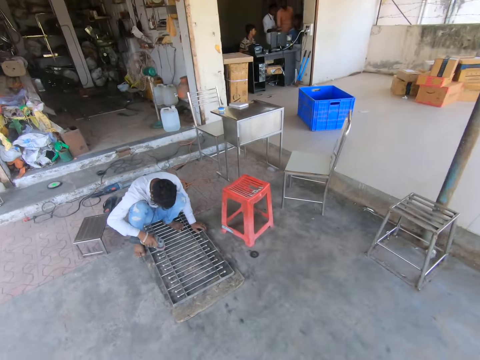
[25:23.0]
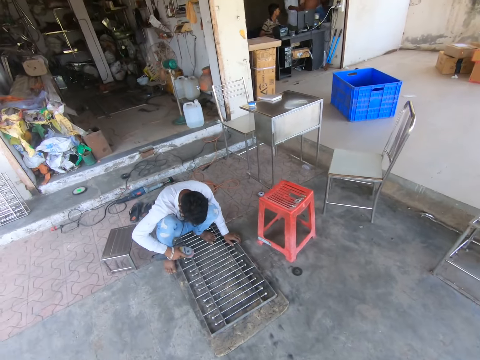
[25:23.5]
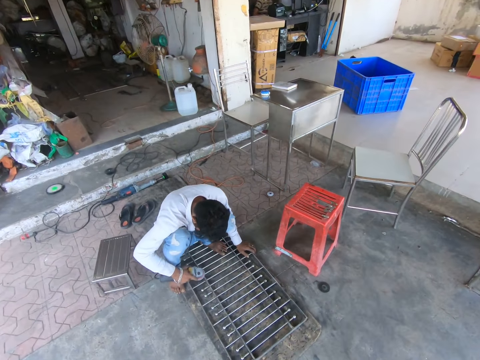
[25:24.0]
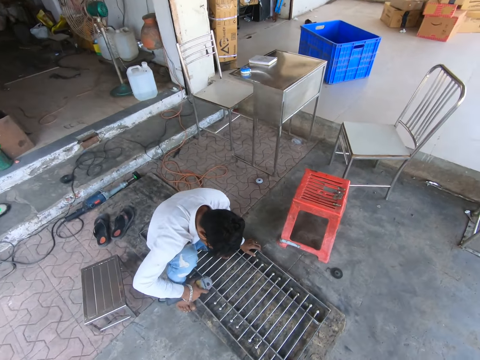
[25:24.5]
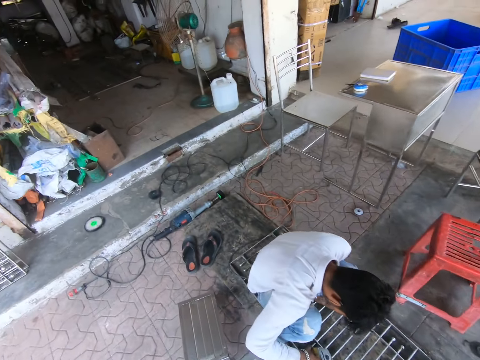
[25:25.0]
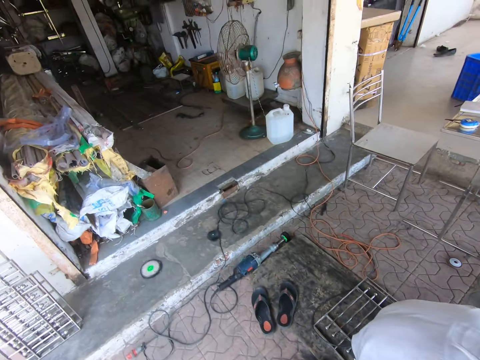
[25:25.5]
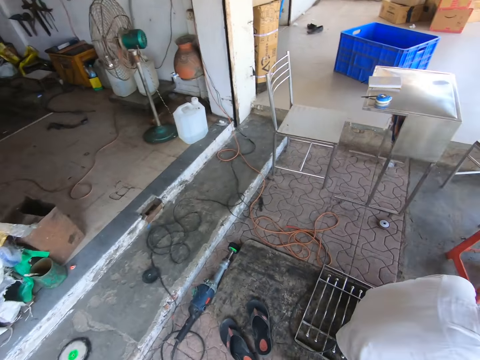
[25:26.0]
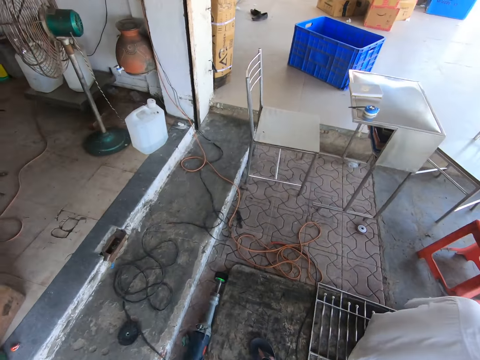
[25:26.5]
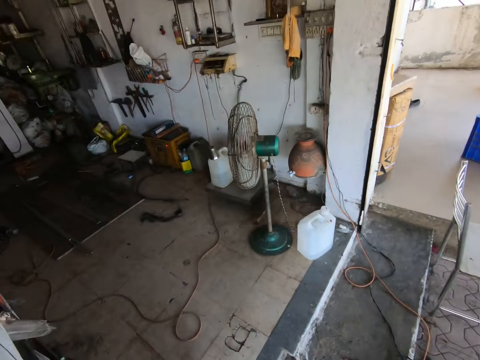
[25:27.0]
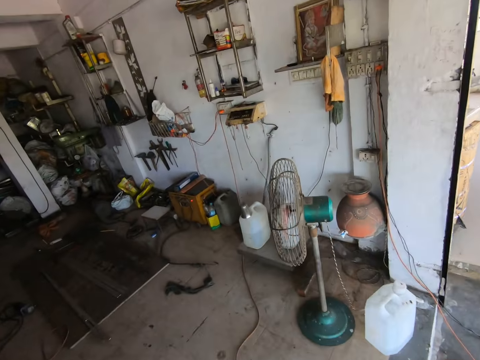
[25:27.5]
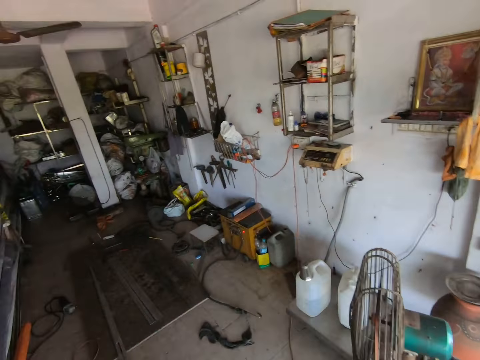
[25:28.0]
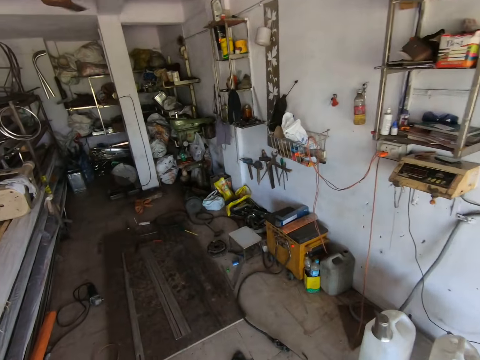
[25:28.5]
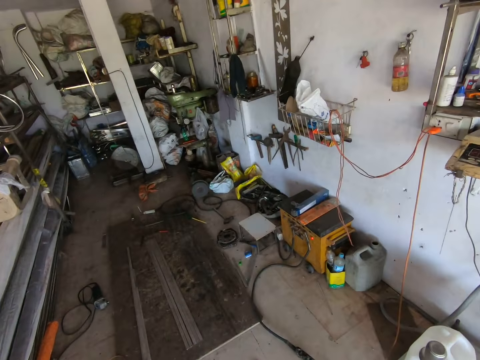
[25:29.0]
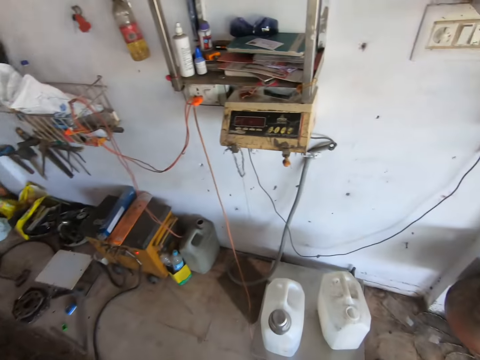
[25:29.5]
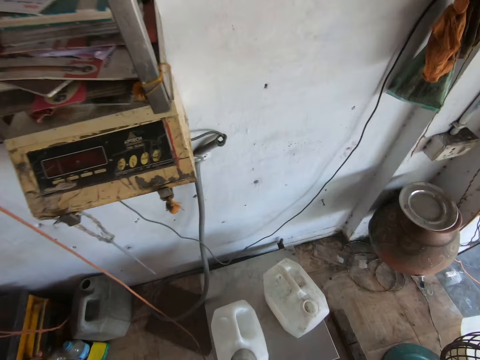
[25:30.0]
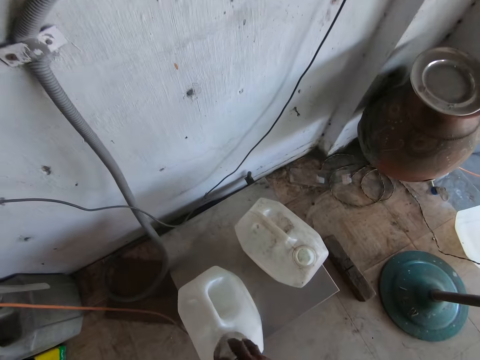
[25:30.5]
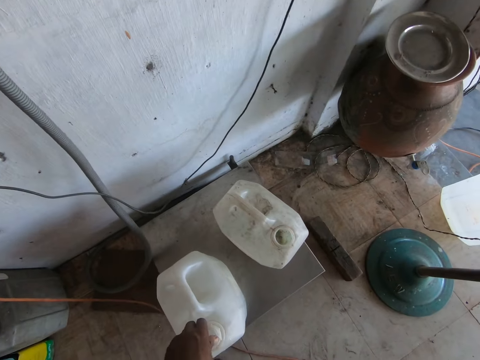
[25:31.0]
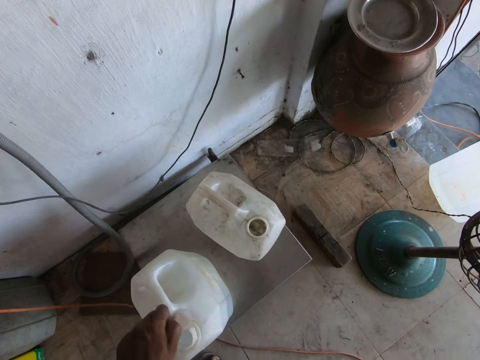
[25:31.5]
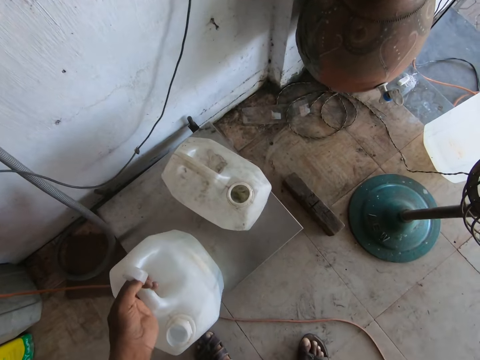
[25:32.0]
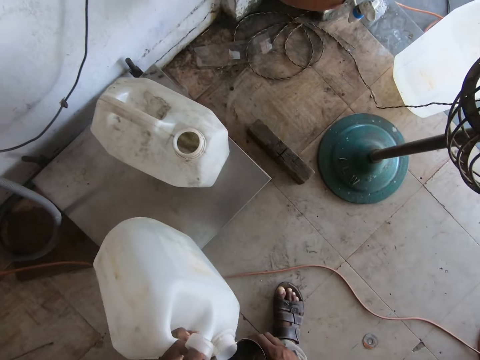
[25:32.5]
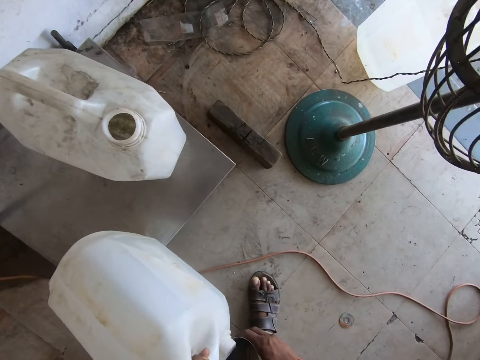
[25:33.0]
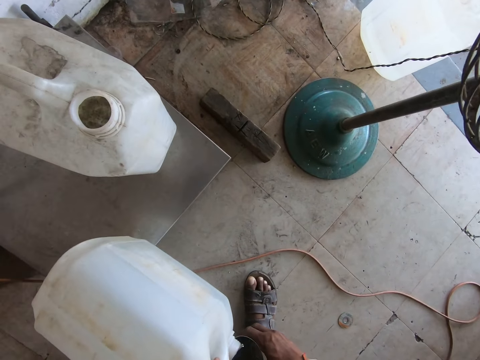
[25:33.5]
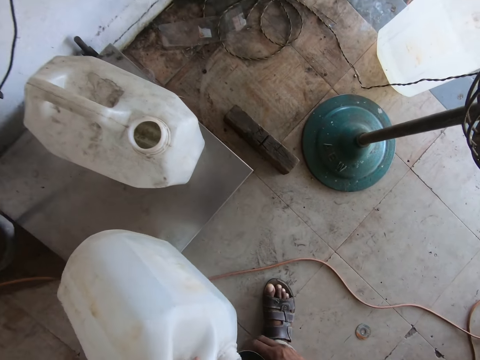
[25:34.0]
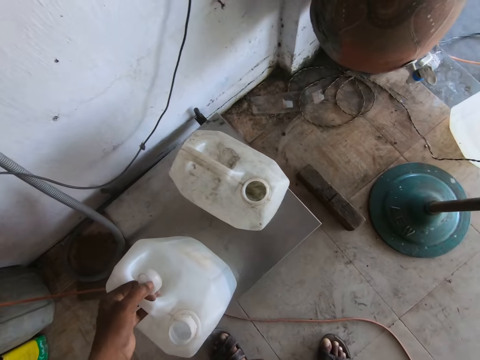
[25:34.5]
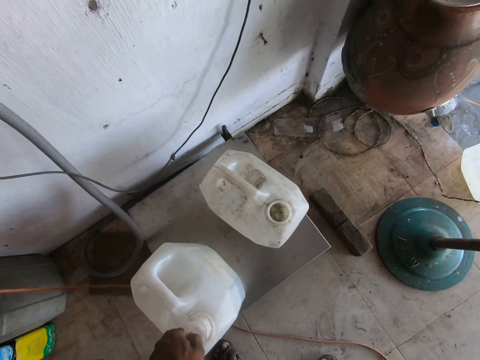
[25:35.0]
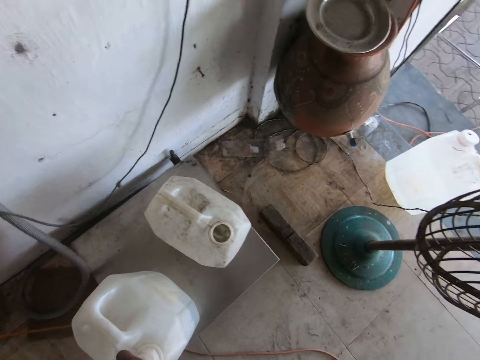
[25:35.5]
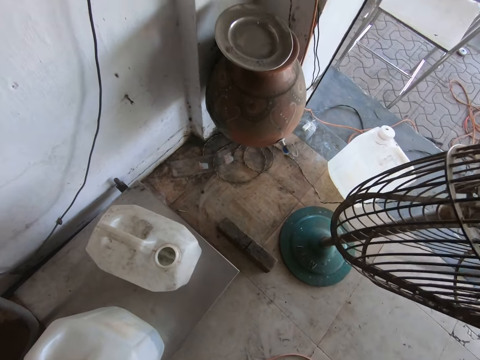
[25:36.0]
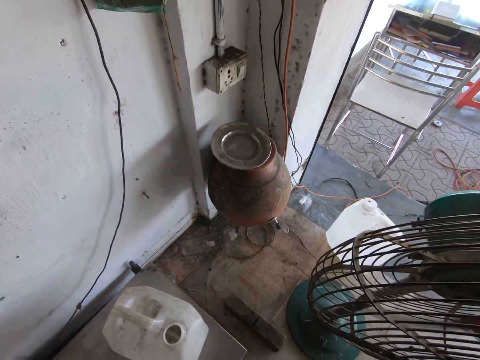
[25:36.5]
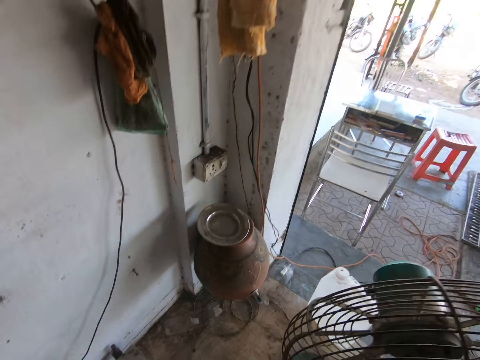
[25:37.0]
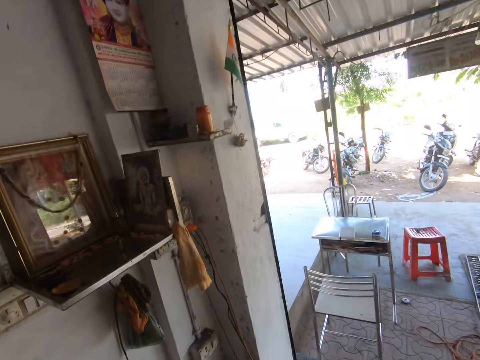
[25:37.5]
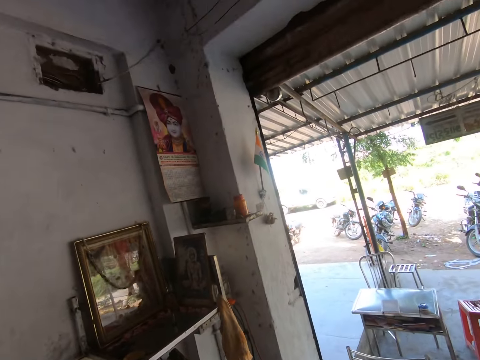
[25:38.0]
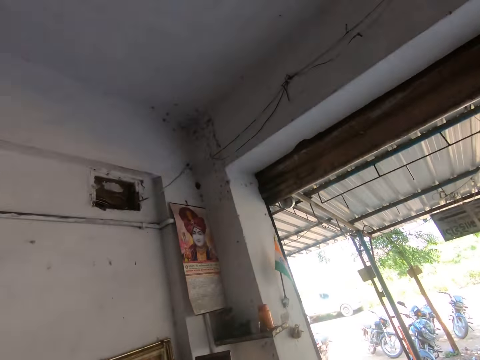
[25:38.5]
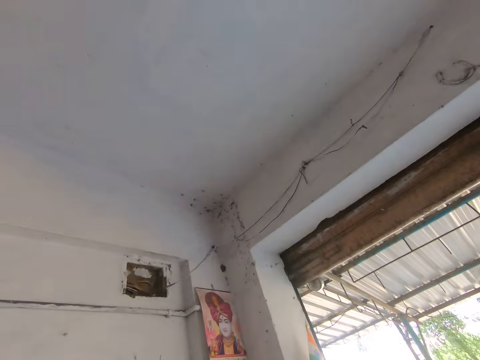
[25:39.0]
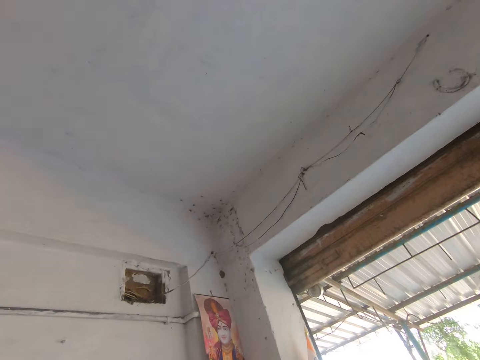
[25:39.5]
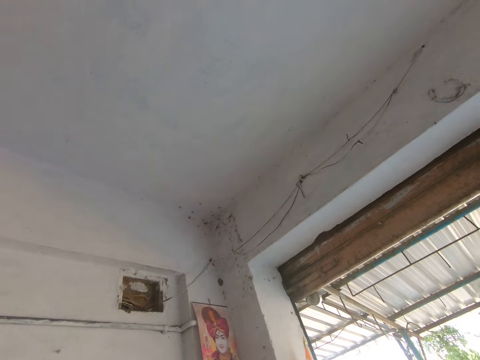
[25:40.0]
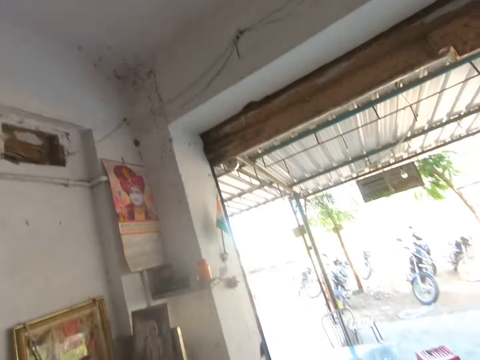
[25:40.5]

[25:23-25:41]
The camera wearer looks at a person welding. He walks into the workshop. He picks a container from a jerry can on a steel stand on the ground with his right hand. He opens the jerry can on the steel stand with his left hand. He picks the jerry can from the steel stand with his left hand. He holds the container. He fetches water from the jerry can into the container in his right hand with his left hand. He pours something from the container. He drops the jerry can on the steel stand with his left hand. He closes the jerry can with his left hand. He puts the lid on the container. He looks around the workshop room.

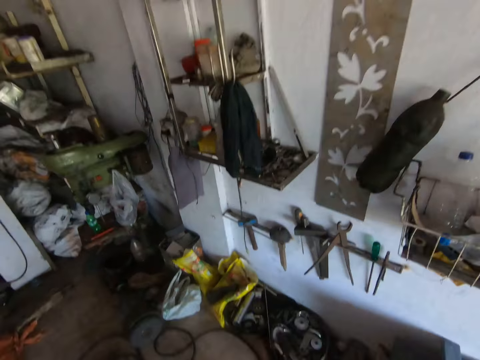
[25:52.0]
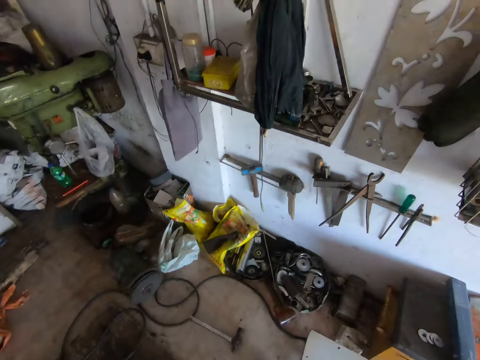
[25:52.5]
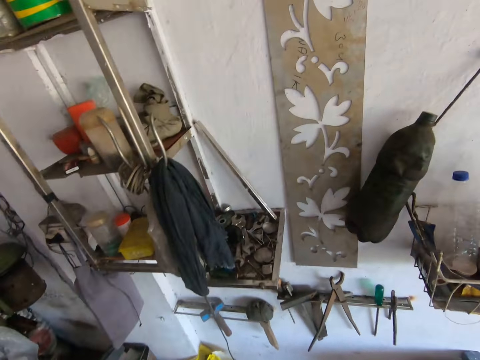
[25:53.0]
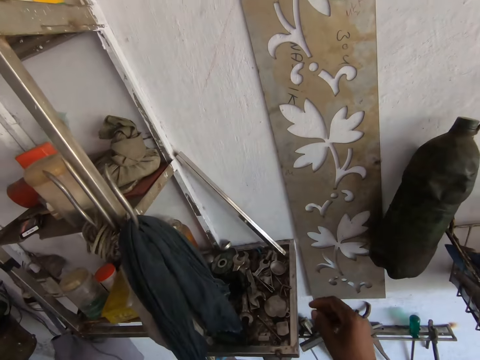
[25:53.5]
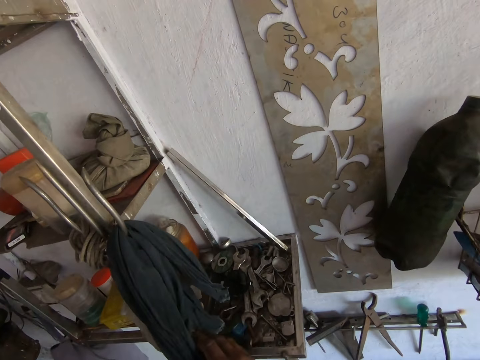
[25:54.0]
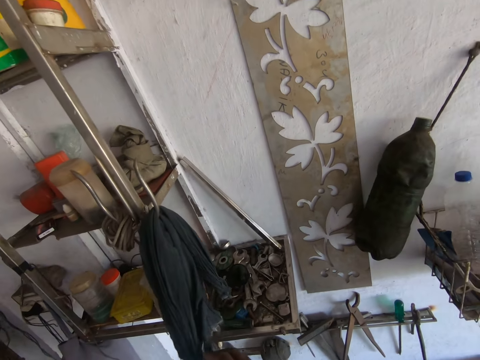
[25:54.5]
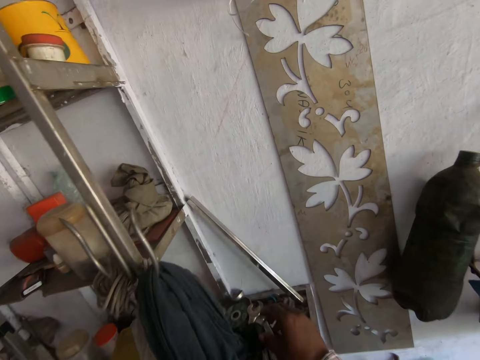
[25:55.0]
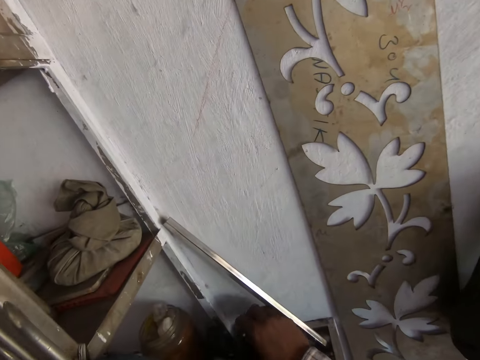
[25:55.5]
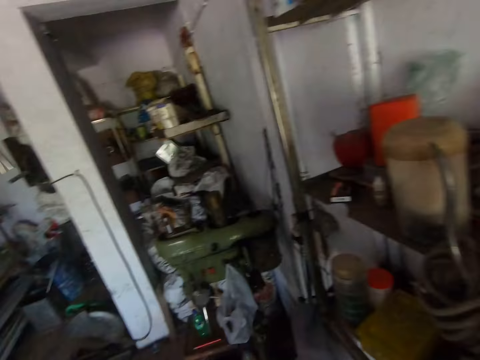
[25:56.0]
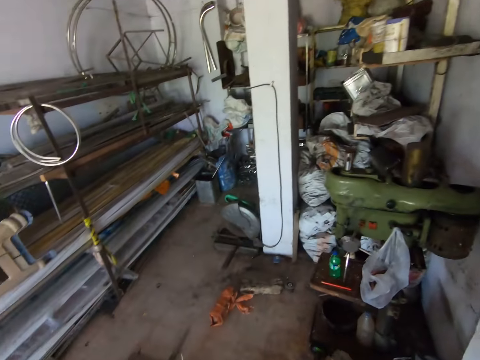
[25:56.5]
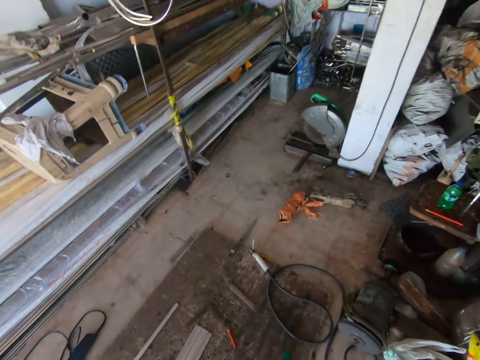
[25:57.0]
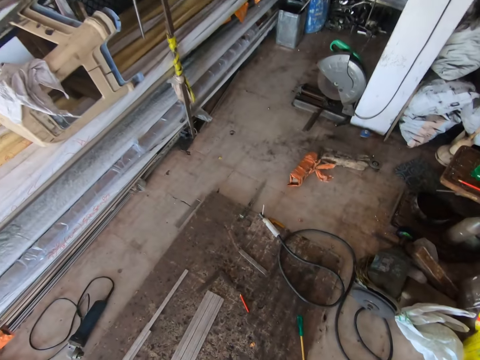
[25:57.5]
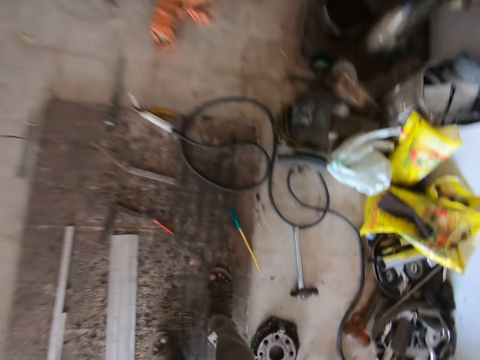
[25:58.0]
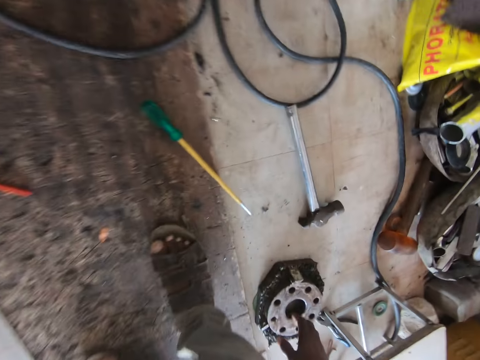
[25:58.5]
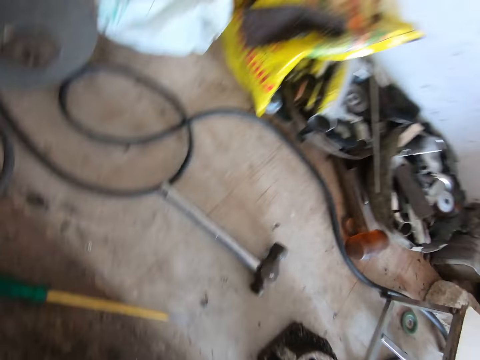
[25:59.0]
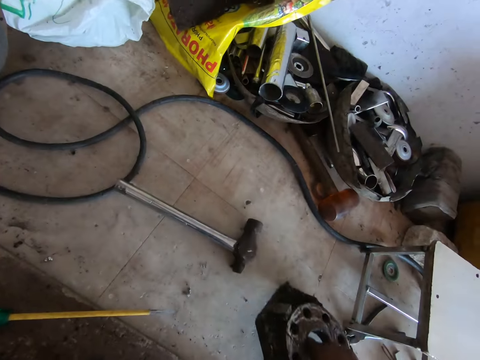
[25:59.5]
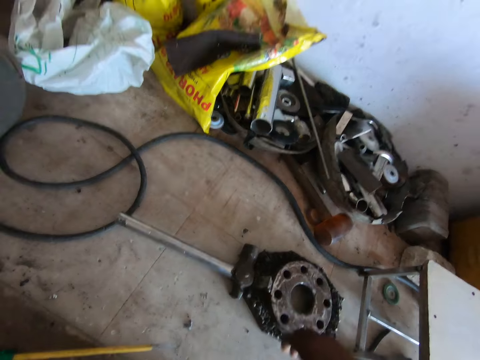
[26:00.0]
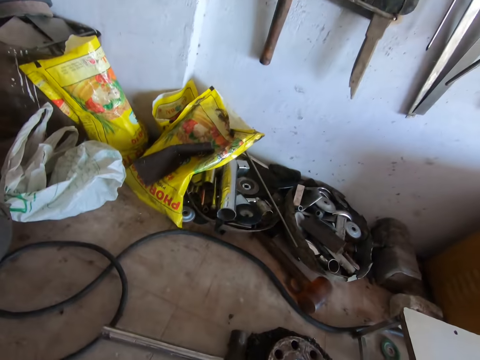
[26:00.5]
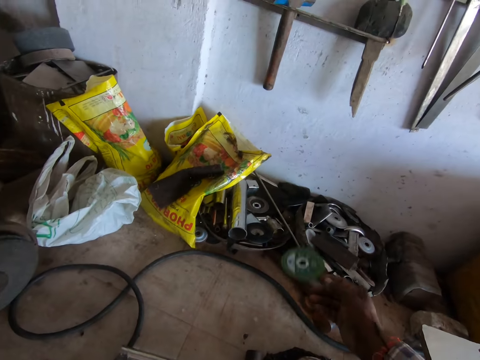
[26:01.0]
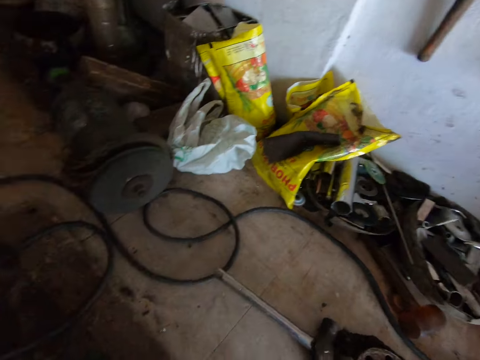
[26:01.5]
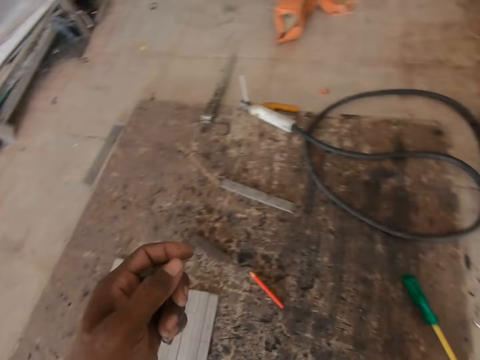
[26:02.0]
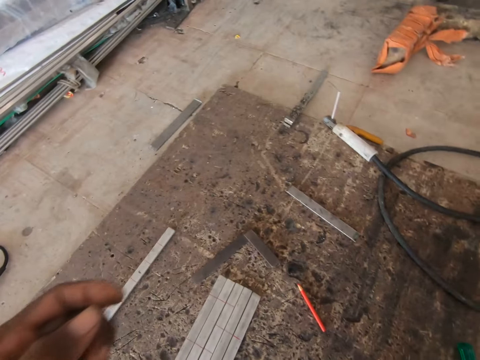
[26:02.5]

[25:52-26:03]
The camera wearer adjusts a cloth on a shelf with his right hand. He adjusts a nut on the shelf with his right hand. He walks around the workshop. He picks a brake disc from the ground with his right hand. He moves a spare part on the floor. He drops the brake disc on the ground with his right hand. He drops a metal blade on the ground with his right hand.
